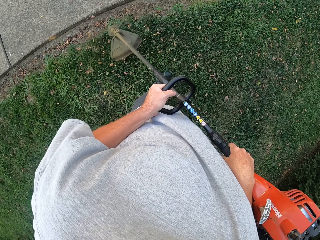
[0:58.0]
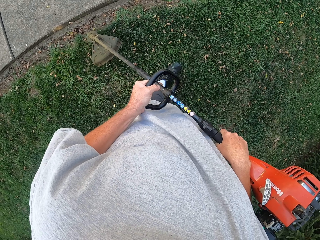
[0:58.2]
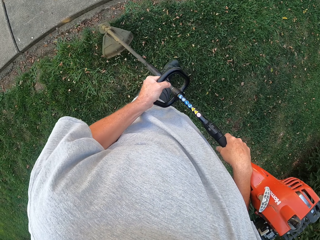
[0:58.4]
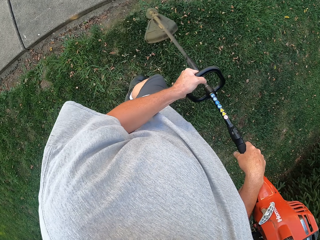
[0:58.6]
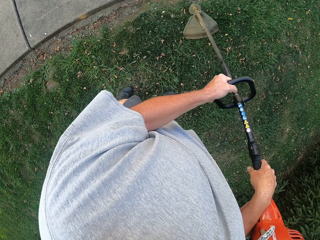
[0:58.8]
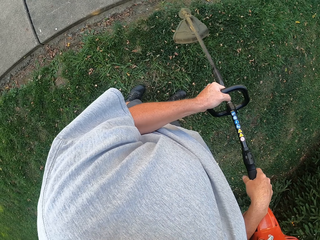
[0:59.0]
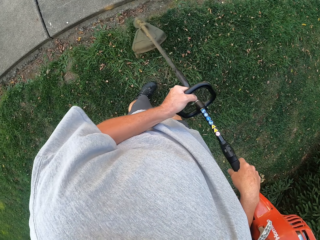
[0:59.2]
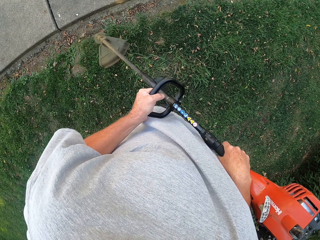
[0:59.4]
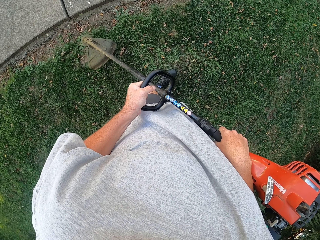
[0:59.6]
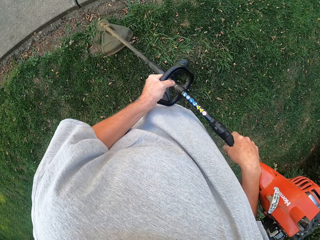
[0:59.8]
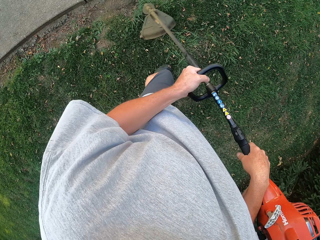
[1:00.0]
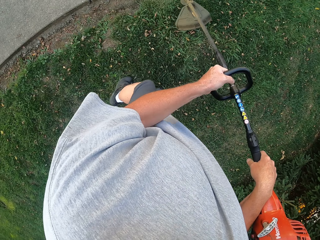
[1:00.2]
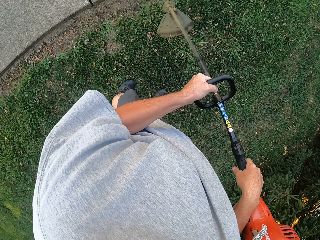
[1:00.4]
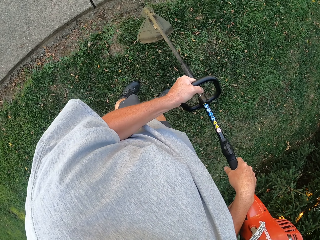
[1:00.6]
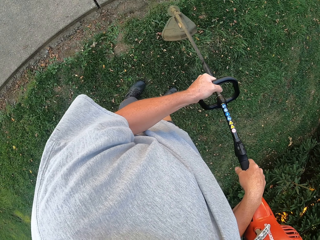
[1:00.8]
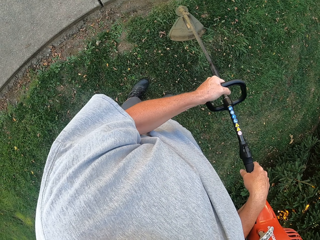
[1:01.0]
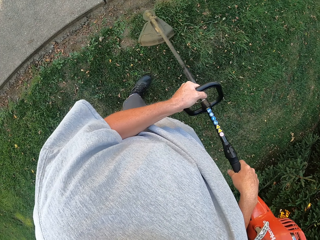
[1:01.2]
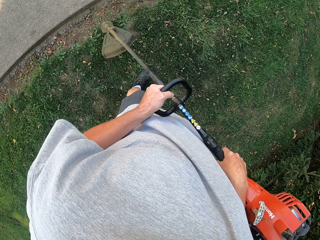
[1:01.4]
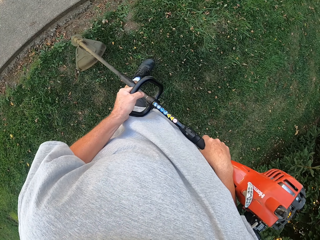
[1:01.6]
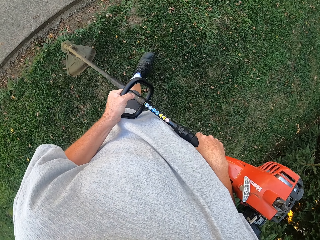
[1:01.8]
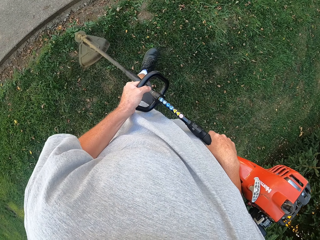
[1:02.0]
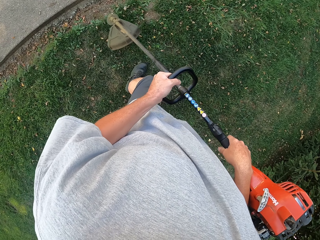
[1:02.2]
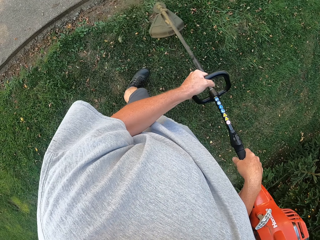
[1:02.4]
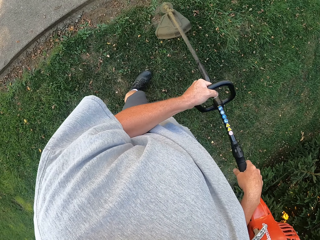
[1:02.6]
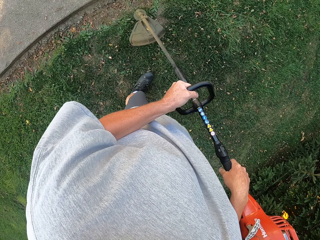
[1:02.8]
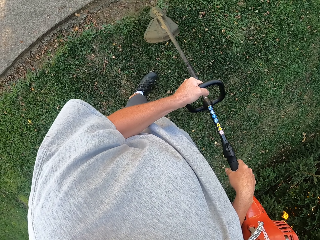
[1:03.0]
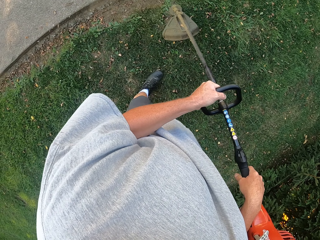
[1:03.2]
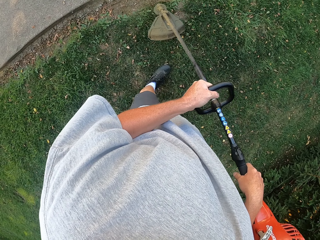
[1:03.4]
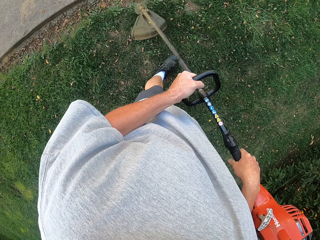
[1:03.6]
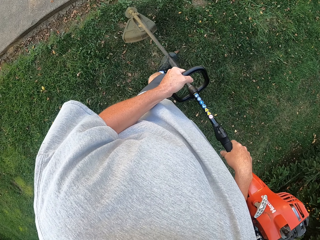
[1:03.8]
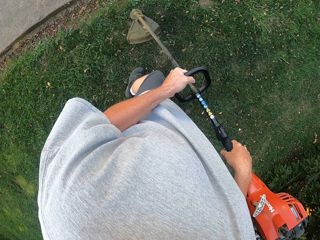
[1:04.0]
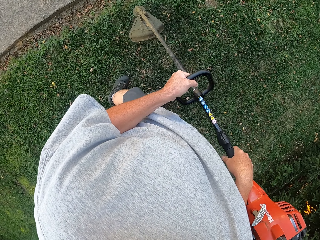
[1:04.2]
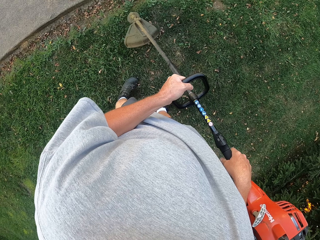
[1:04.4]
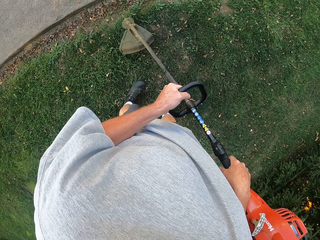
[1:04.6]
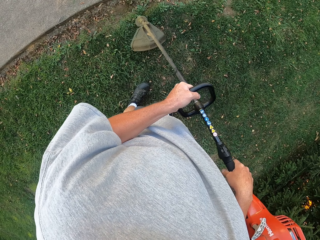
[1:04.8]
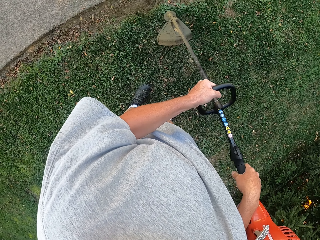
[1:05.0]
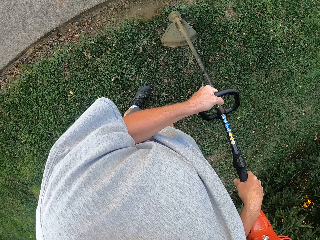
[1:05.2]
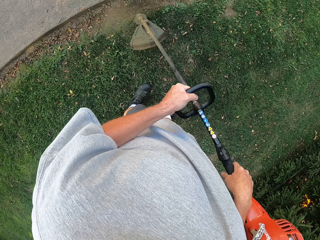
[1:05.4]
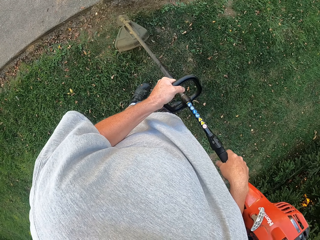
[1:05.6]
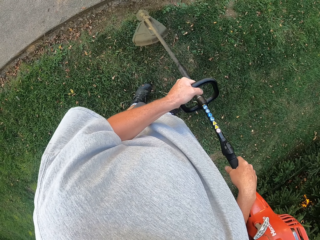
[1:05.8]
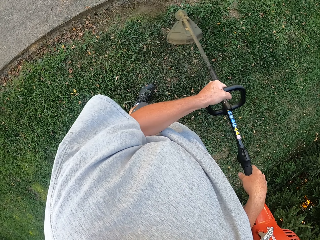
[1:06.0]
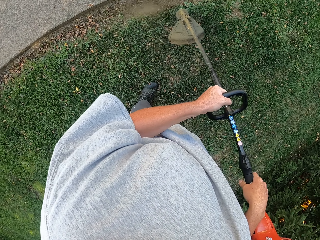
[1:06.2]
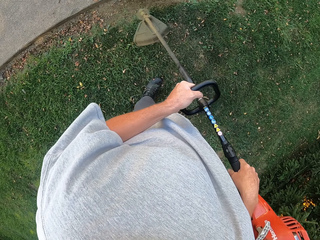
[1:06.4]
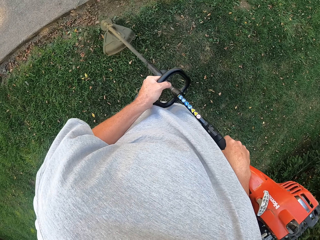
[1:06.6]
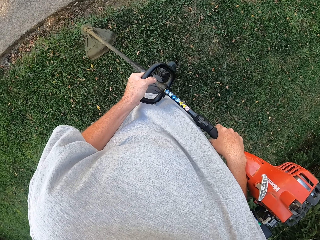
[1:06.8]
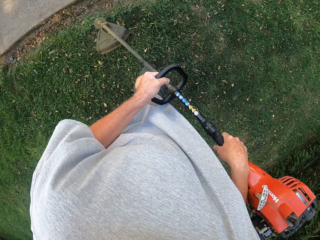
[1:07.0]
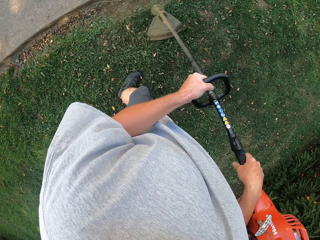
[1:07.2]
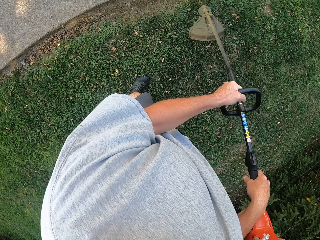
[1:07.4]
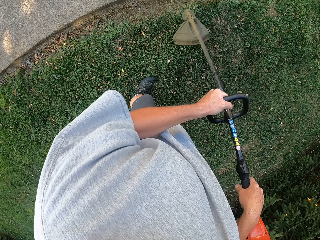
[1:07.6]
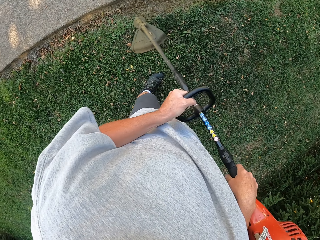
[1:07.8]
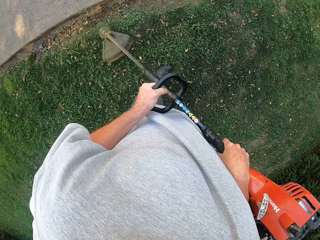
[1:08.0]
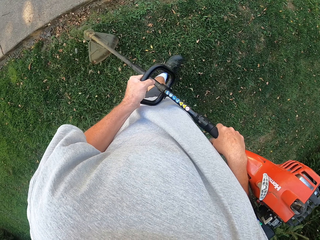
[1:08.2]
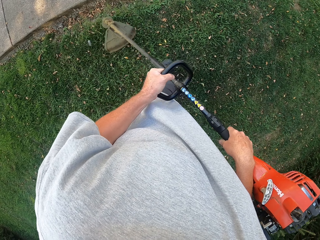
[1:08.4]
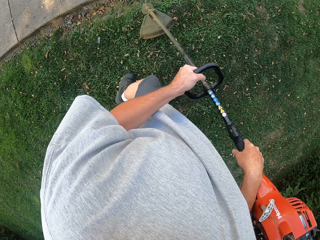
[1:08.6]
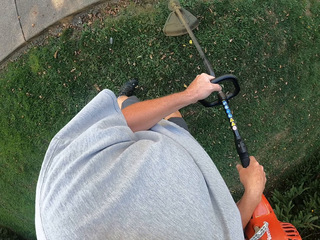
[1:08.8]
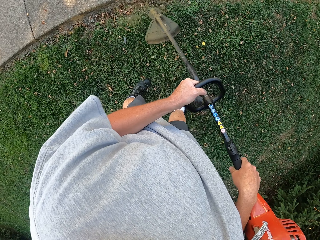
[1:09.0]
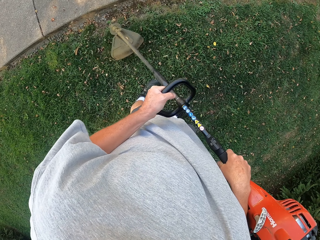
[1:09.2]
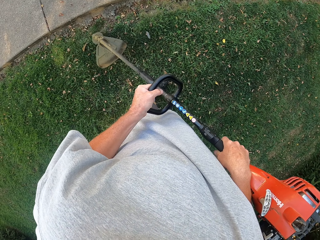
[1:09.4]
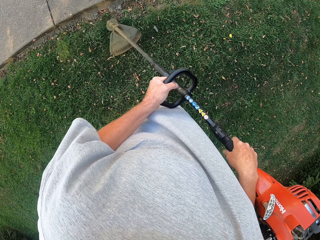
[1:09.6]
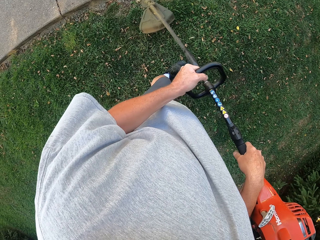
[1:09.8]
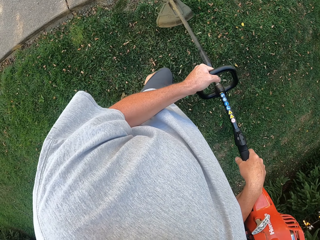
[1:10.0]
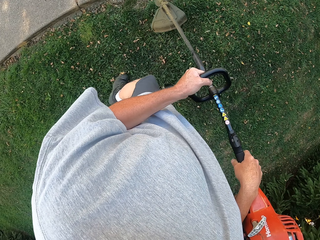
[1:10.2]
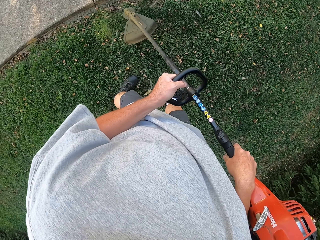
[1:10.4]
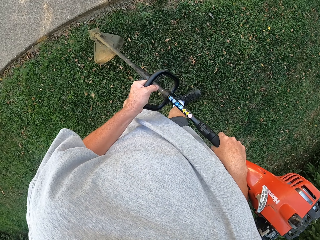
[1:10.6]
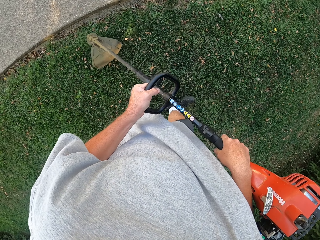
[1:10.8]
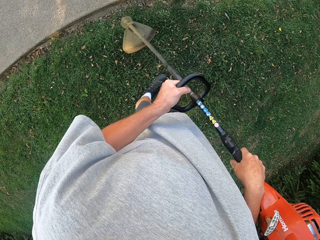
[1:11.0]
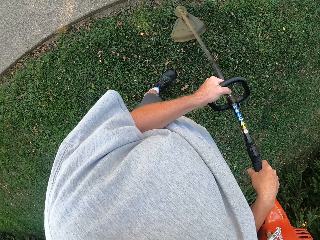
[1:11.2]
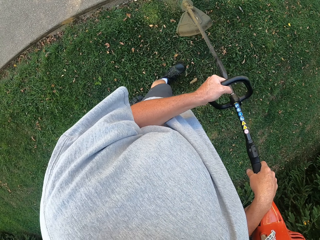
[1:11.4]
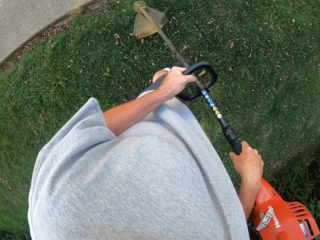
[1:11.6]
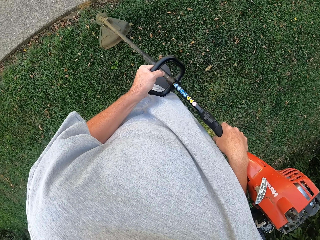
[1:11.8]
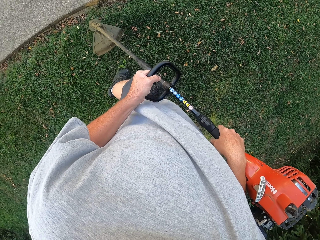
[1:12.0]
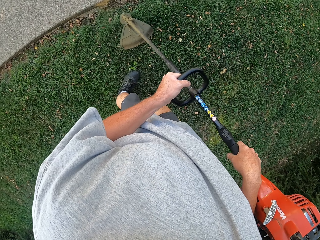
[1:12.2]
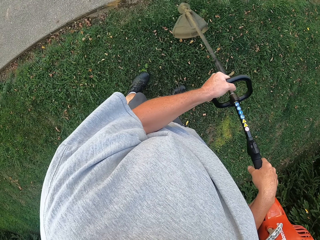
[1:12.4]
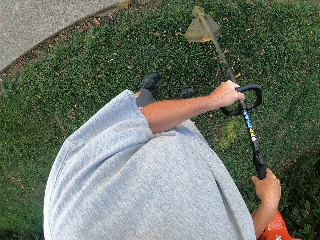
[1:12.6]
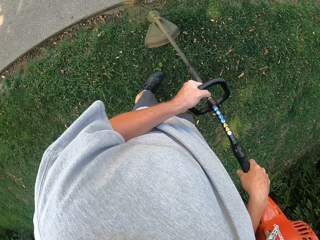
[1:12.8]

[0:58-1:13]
The camera wearer trims the grass as they walk. They trim the grass repeatedly as they walk.

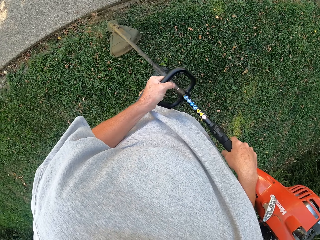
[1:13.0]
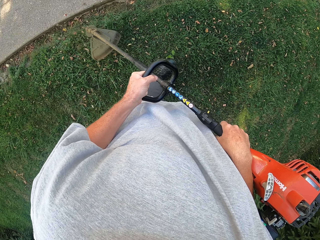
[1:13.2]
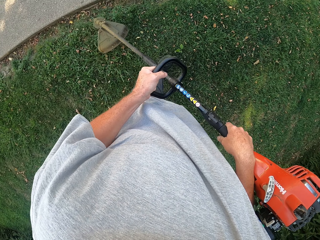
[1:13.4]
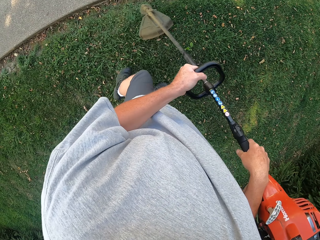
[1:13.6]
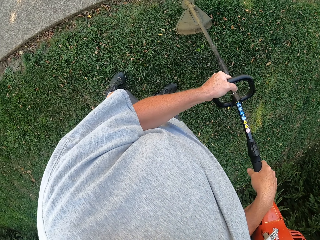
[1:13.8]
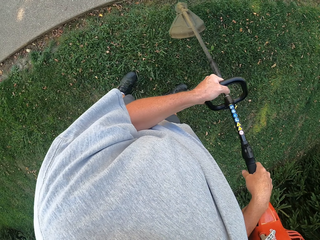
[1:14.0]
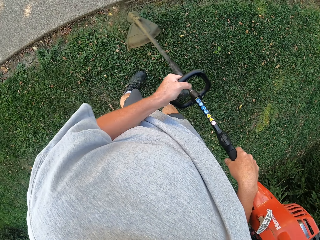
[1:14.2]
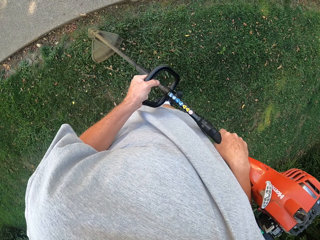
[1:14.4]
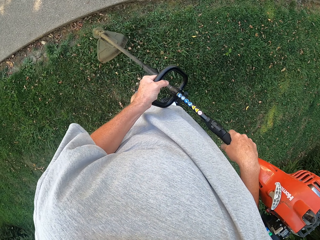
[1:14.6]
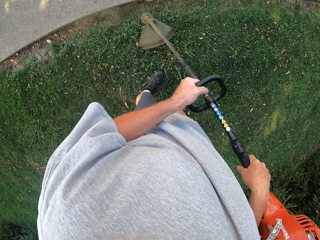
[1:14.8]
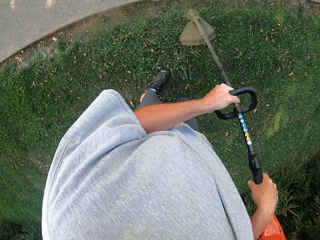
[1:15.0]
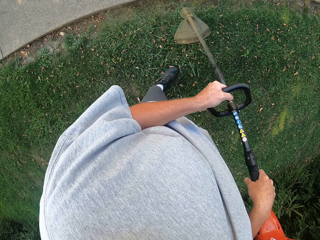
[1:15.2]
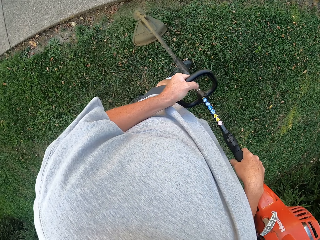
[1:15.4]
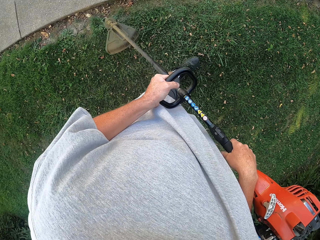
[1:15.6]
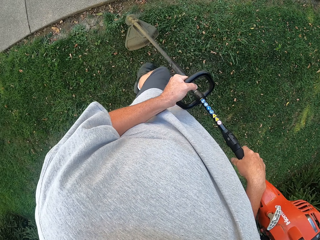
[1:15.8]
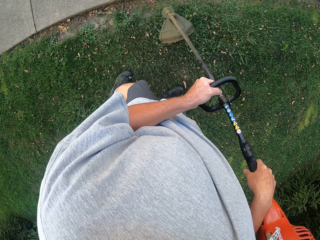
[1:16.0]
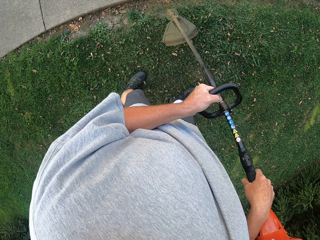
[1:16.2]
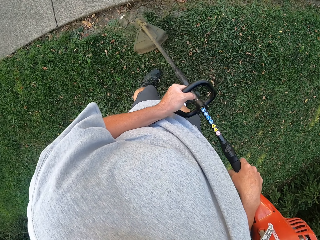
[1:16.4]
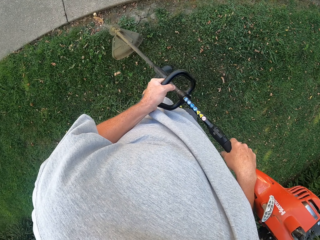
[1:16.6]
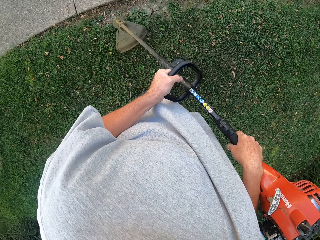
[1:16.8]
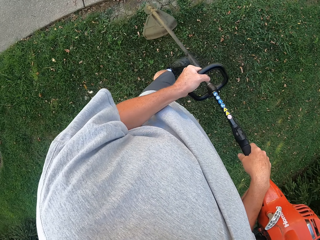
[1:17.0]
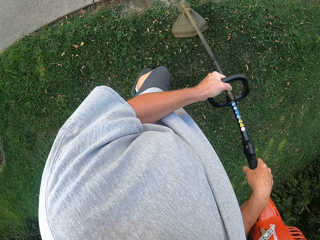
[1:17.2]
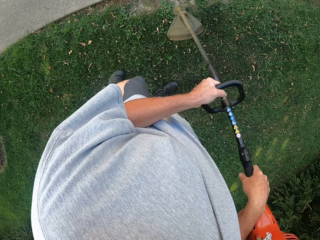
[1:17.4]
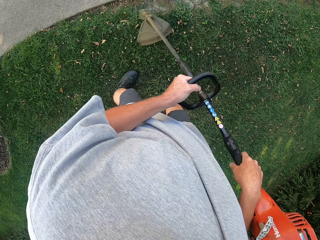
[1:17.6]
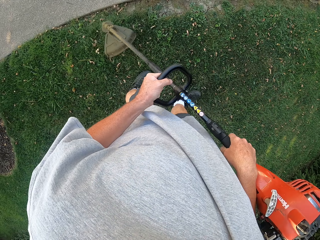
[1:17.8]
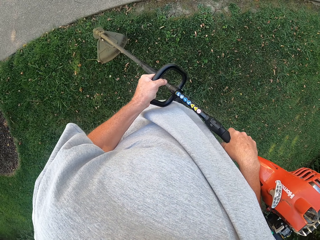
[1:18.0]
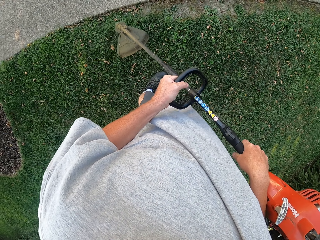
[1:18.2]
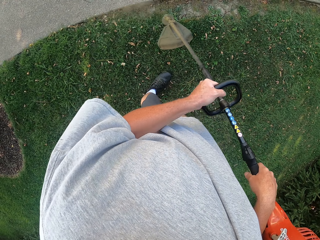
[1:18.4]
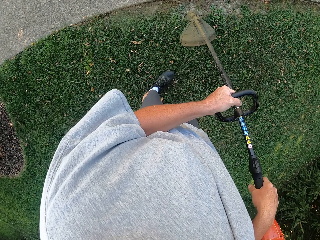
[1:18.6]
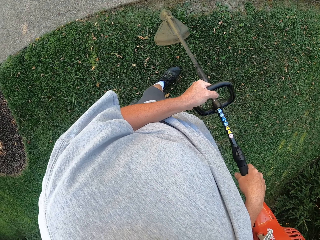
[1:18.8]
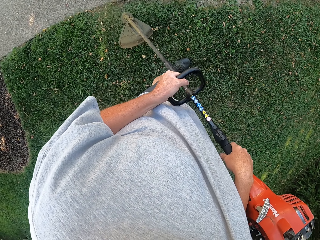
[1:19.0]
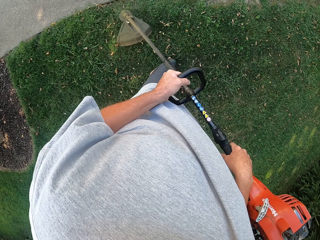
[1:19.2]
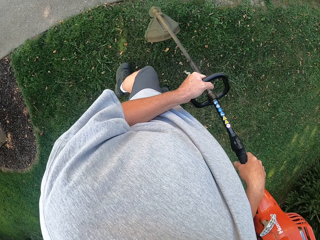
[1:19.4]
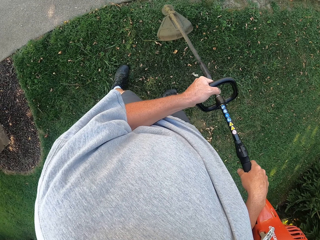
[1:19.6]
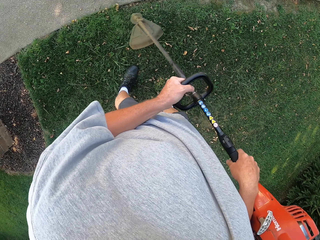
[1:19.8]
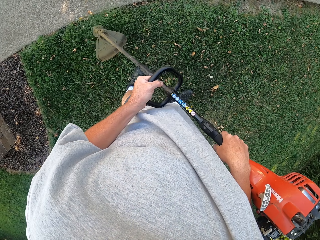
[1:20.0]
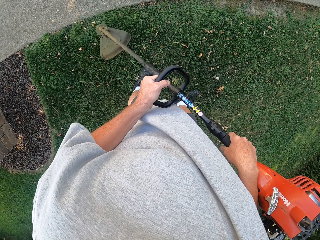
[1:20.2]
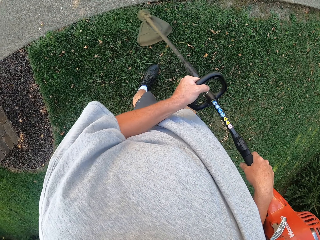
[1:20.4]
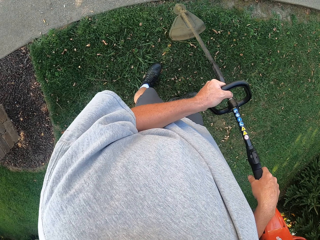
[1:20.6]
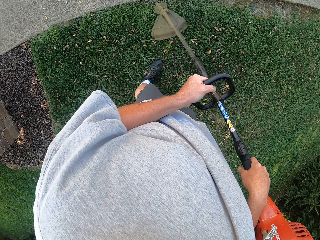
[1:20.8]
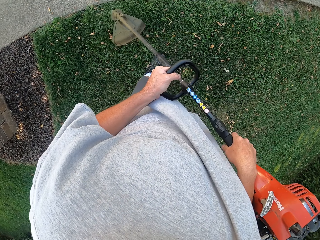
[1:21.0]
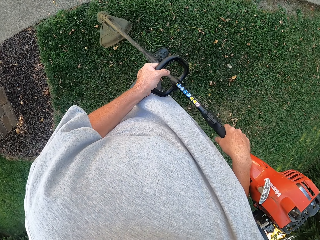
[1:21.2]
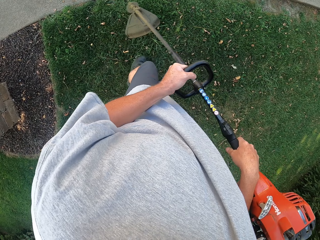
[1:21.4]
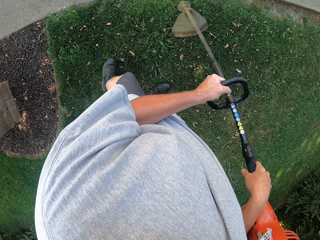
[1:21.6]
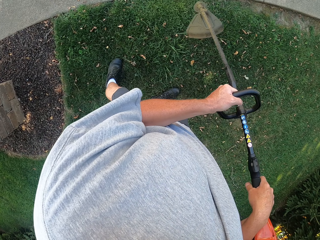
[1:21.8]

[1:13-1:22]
The camera wearer trims the grass as they walk. They trim the grass repeatedly as they walk.
